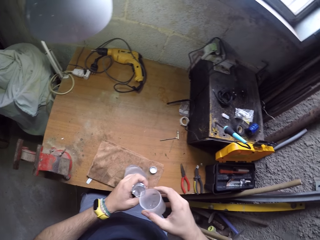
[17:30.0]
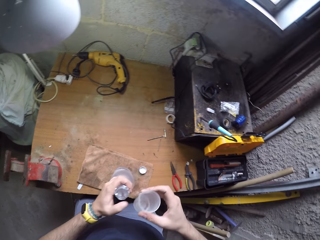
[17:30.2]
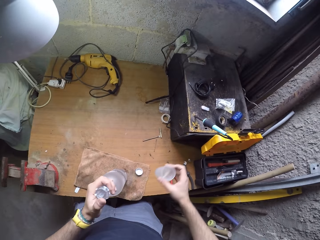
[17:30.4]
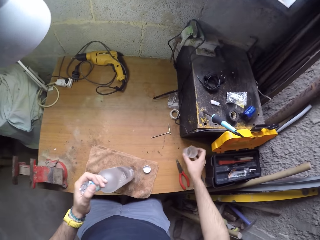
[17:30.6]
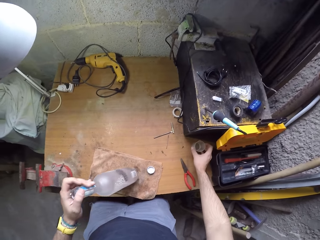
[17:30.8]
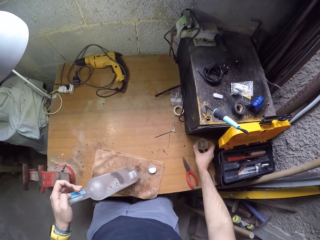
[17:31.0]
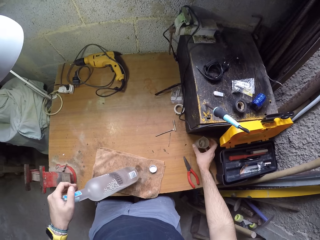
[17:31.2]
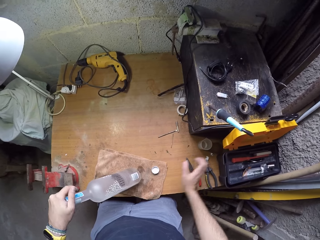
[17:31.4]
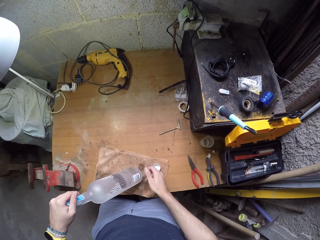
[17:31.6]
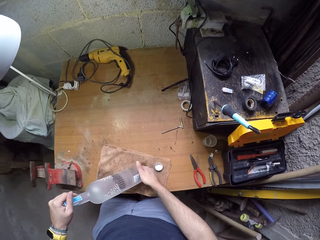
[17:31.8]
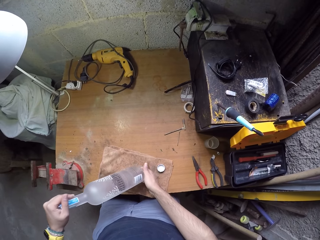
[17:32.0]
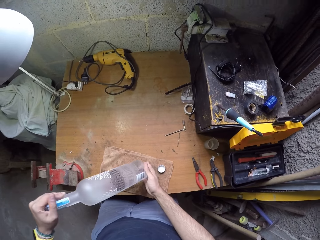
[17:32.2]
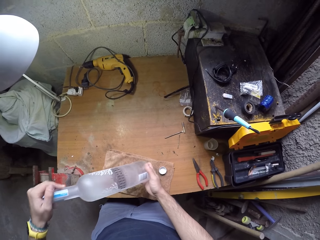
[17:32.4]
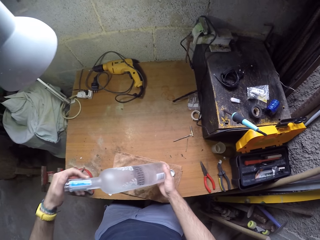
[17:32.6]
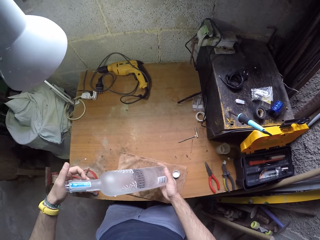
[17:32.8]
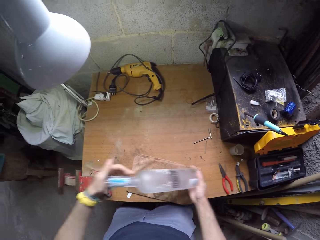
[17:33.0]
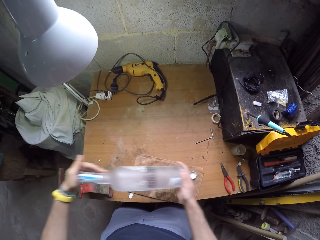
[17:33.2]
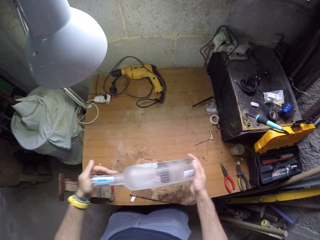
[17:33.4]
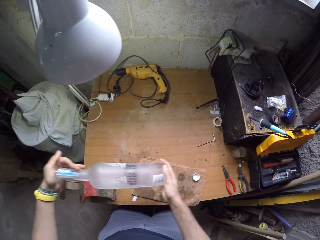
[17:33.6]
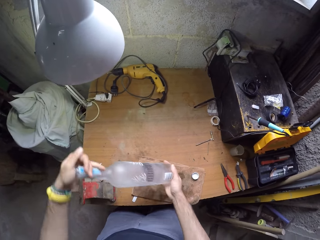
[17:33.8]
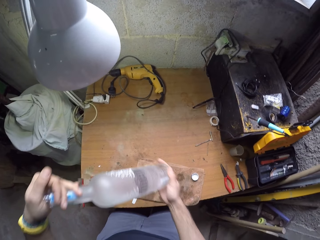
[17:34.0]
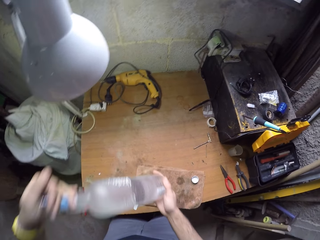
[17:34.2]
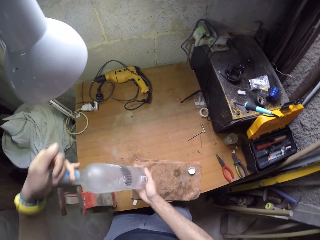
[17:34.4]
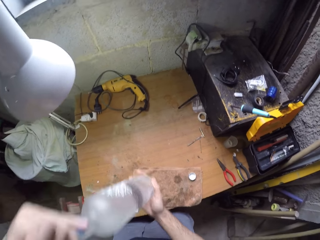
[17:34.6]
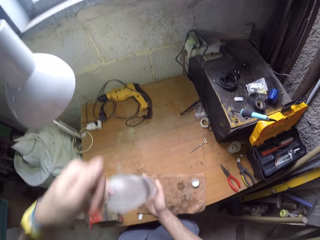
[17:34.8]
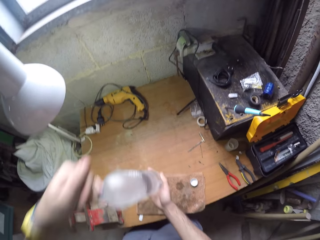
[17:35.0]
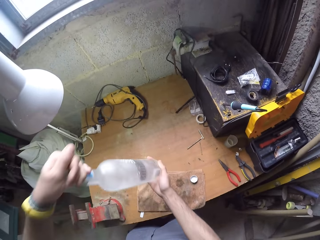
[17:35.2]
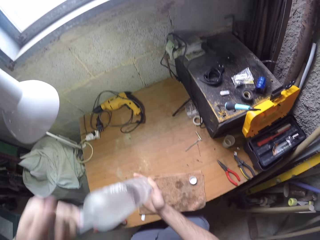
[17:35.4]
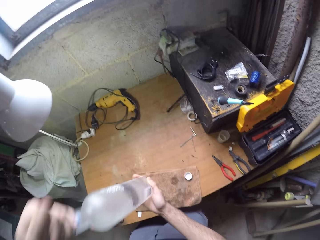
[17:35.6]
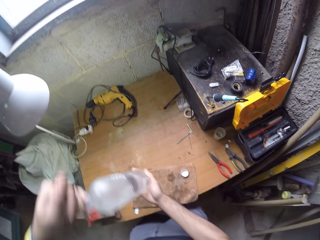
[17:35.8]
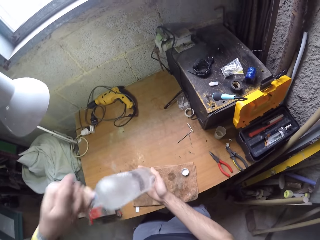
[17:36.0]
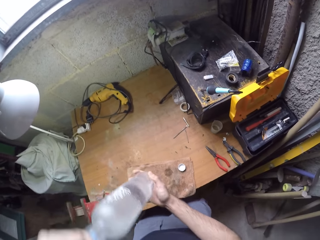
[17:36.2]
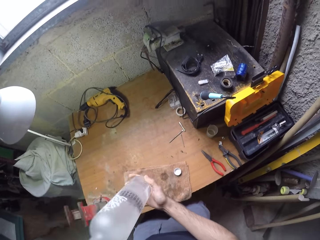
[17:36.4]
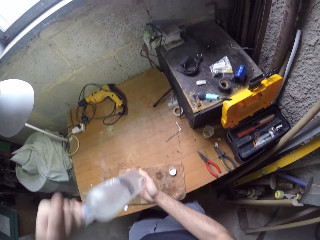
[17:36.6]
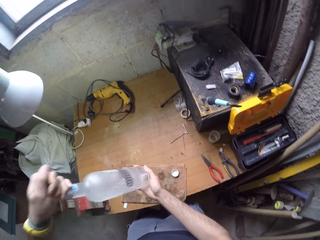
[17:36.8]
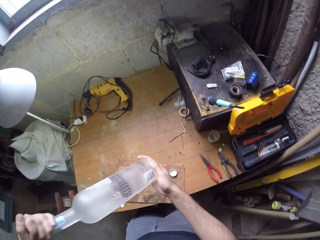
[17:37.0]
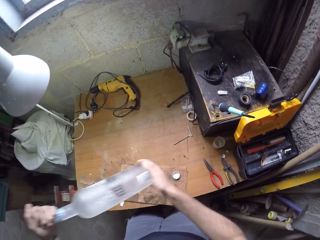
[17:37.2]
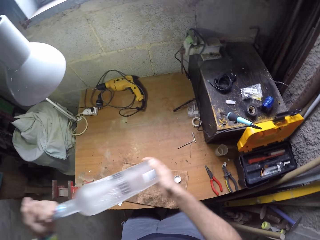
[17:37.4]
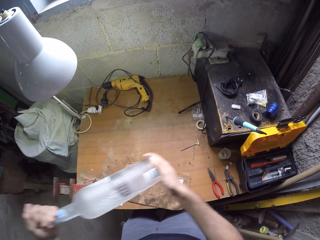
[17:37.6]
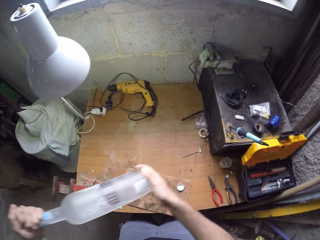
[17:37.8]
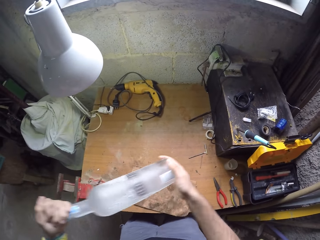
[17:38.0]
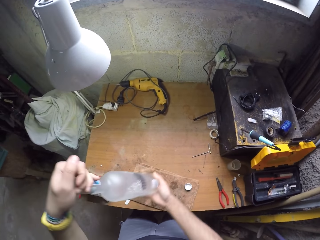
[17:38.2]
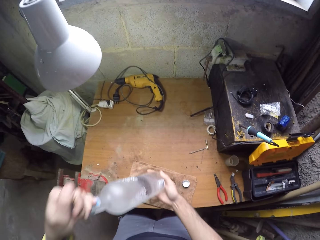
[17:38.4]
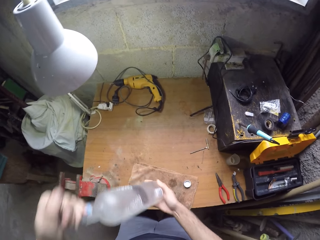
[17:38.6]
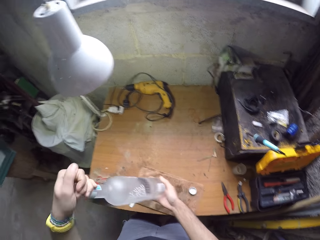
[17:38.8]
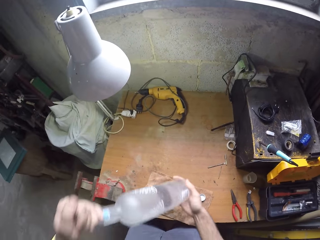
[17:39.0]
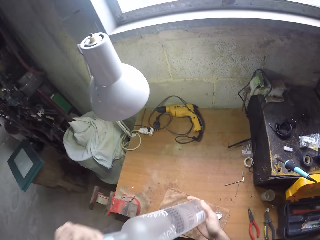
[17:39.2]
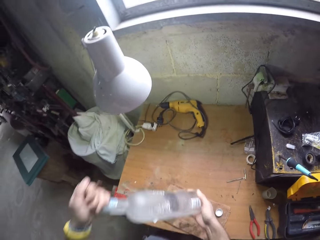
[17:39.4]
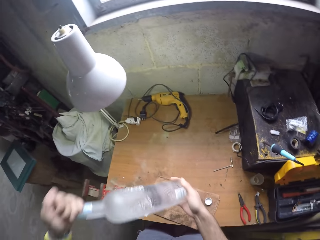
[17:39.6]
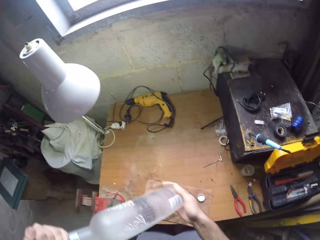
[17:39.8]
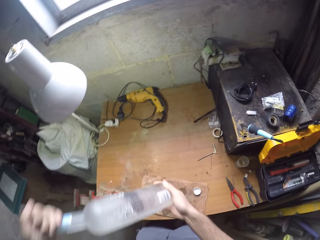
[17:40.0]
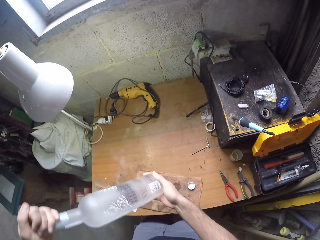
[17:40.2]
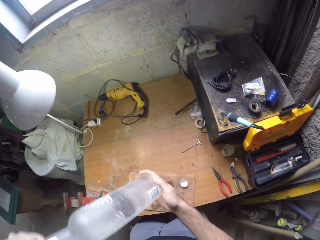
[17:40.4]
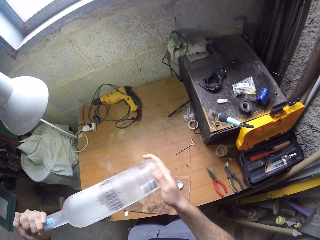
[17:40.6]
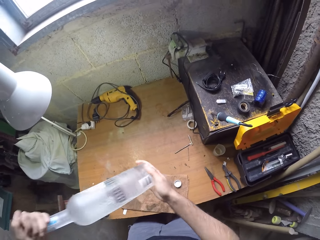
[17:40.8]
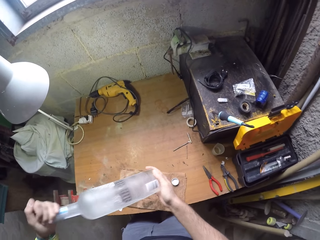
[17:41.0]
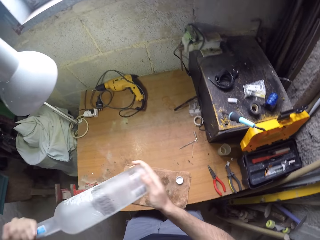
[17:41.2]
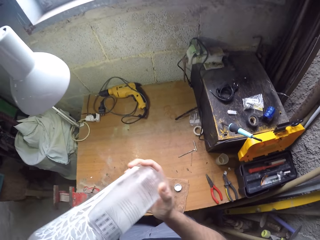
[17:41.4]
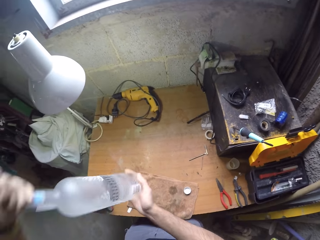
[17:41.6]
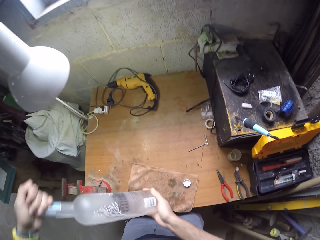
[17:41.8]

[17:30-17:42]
The camera wearer puts the cup of water on the table with his right hand. He takes the bottle from the worktable with both hands. He shakes the bottle with both hands.

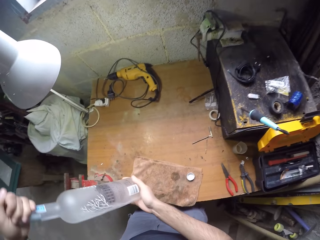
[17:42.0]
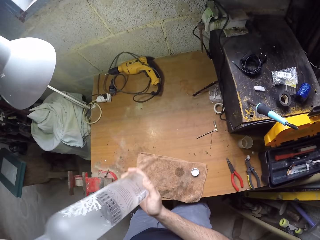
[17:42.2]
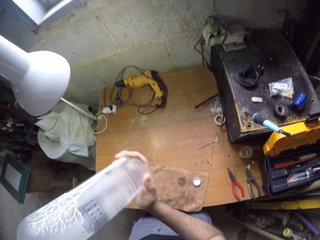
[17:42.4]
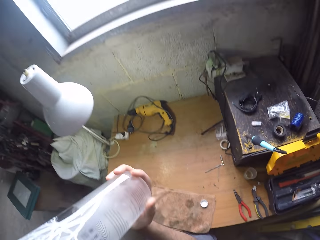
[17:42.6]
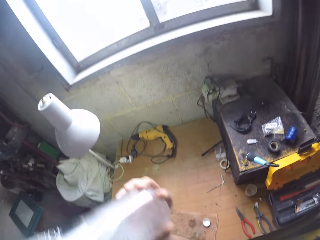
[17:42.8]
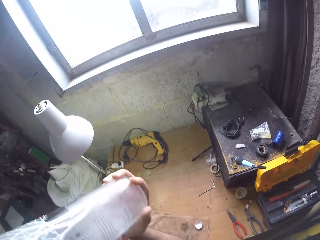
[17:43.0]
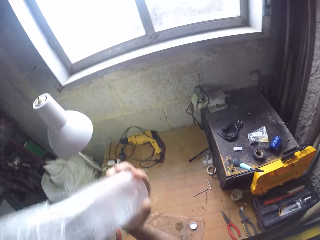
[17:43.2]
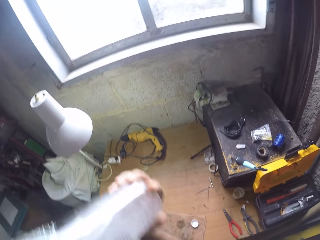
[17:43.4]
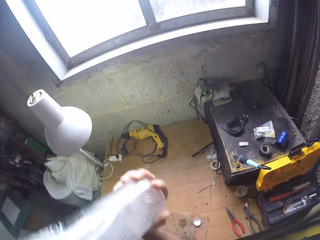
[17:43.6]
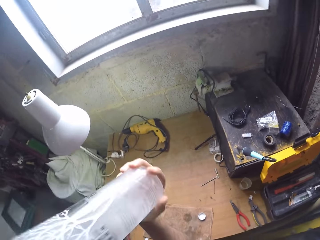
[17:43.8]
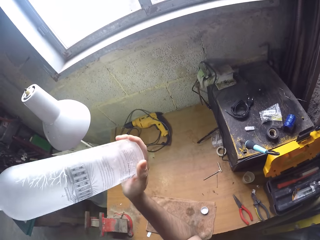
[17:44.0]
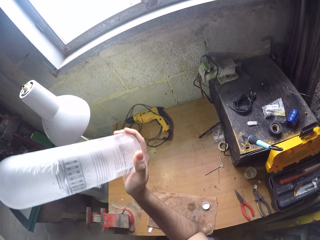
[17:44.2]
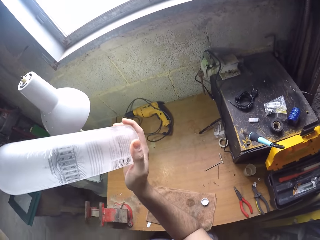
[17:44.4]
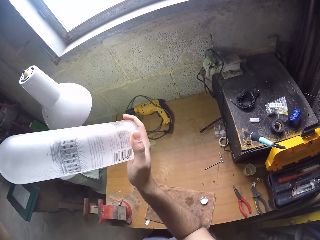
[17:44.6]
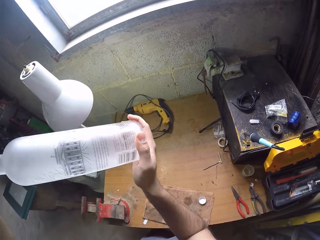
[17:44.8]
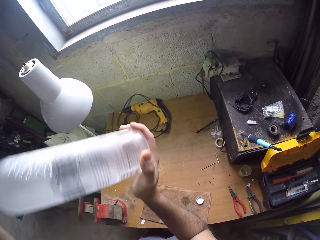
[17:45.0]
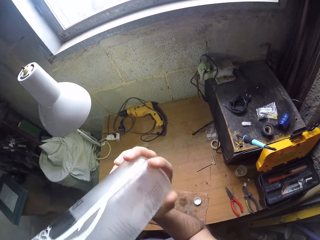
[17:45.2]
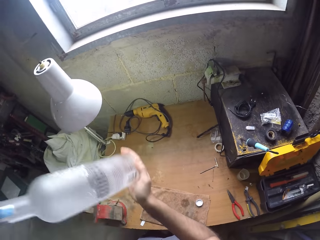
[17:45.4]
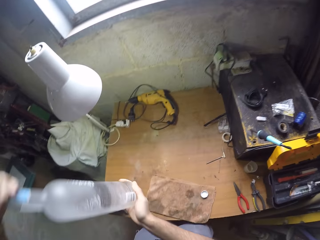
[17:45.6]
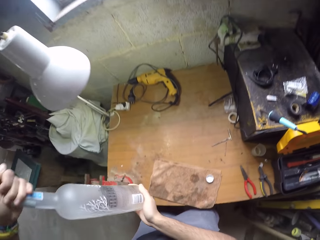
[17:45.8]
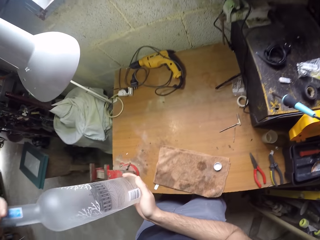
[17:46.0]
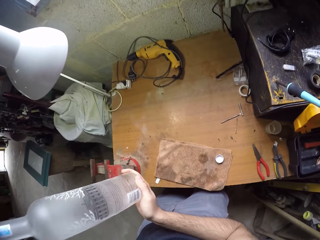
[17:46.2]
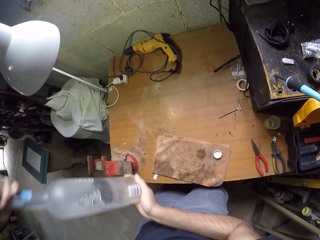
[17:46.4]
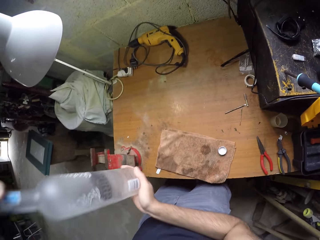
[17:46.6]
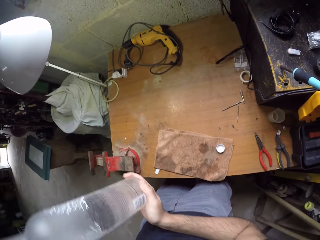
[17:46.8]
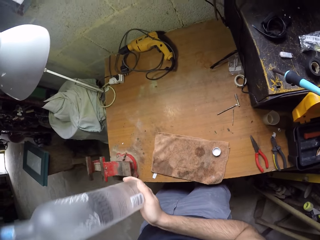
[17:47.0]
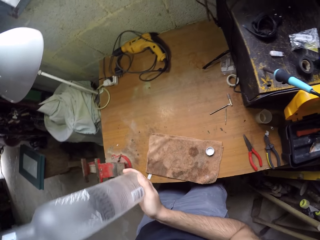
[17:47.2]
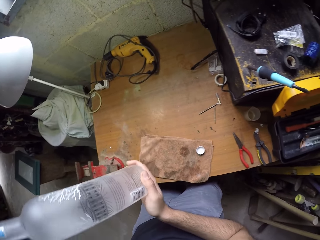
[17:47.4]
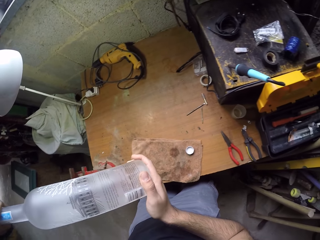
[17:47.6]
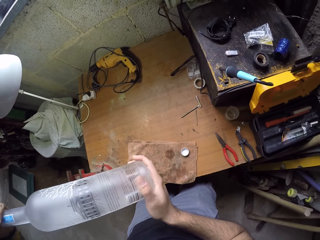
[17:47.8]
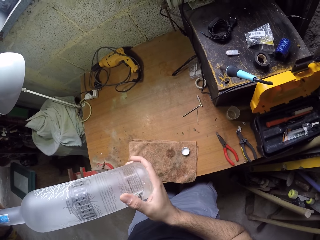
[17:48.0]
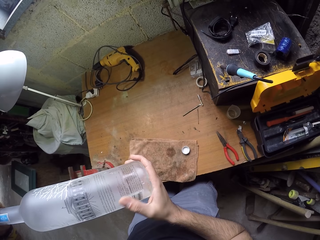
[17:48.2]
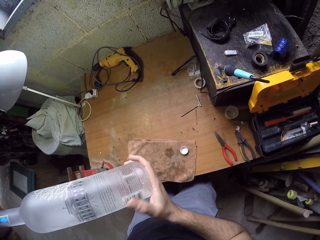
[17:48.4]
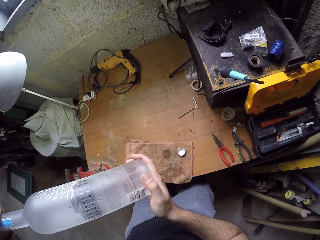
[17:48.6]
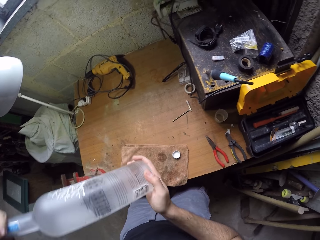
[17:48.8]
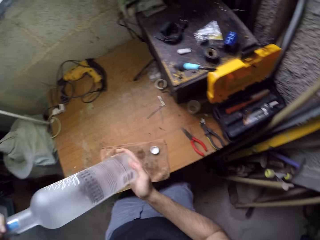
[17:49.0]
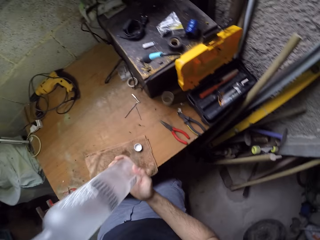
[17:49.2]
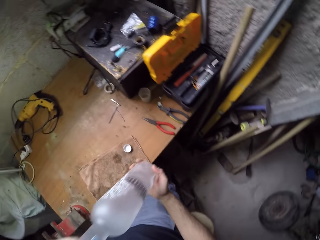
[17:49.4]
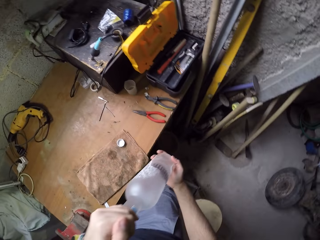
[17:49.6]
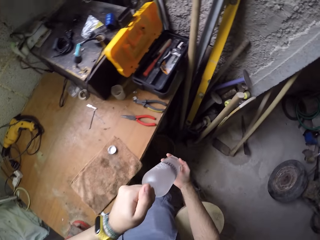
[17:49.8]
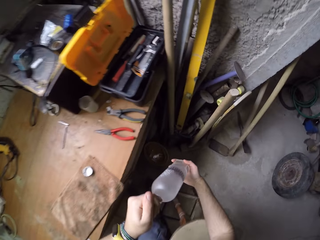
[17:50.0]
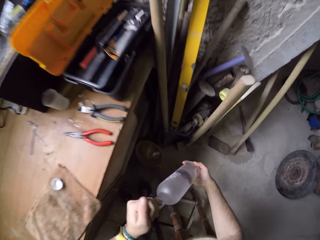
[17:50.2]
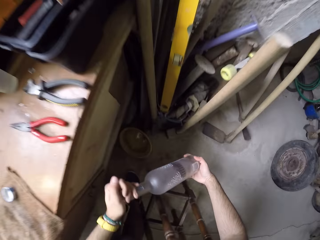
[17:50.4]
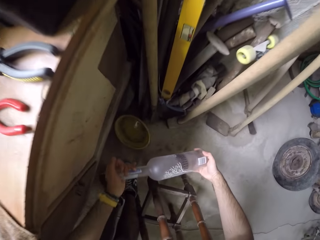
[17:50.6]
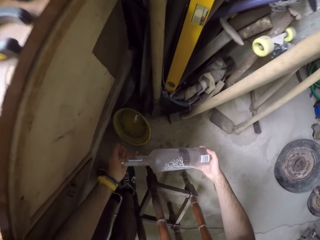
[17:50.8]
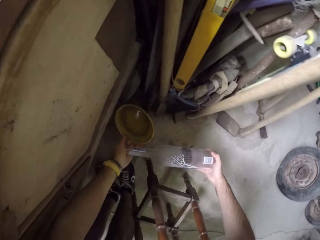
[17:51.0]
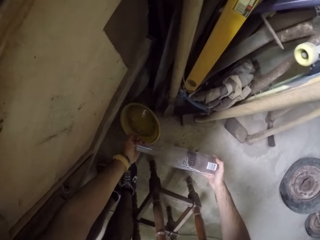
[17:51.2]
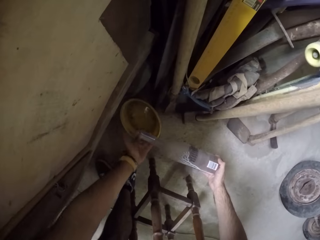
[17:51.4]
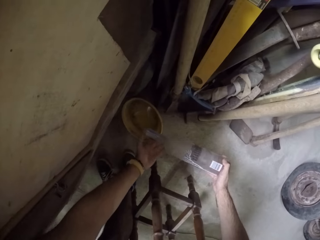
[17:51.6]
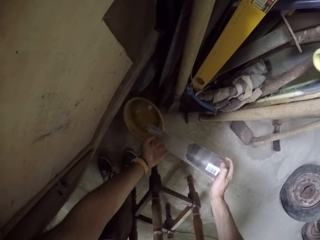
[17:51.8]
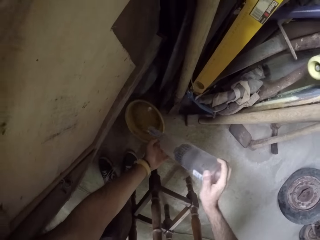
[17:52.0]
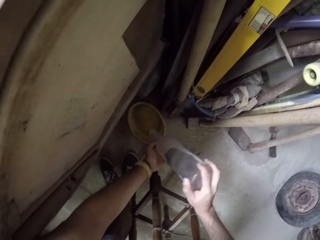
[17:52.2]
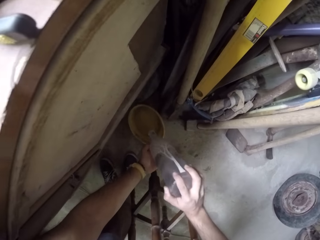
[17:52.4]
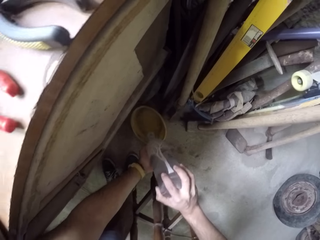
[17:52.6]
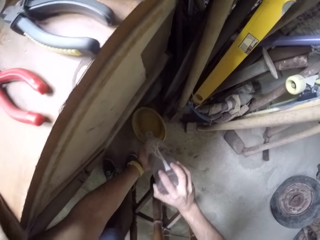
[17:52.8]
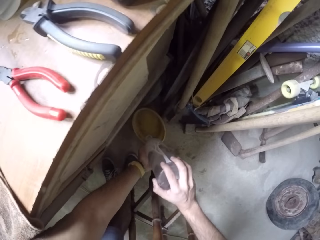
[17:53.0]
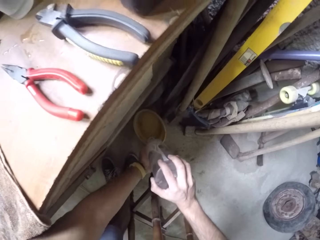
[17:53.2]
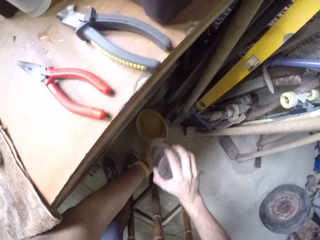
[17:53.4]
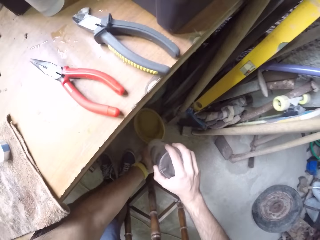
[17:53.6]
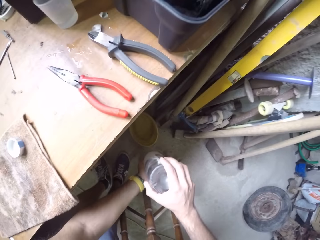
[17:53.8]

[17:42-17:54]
The camera wearer pours the water in the bottle into a bowl on the floor with both hands.
